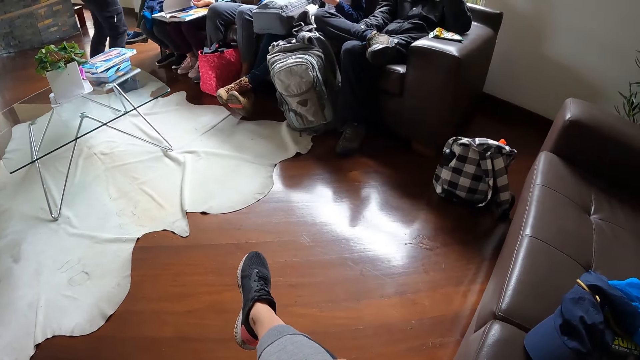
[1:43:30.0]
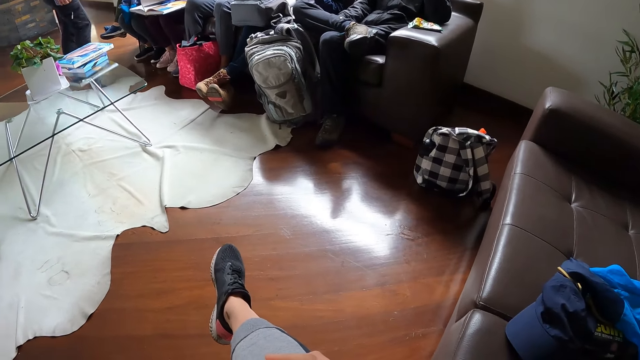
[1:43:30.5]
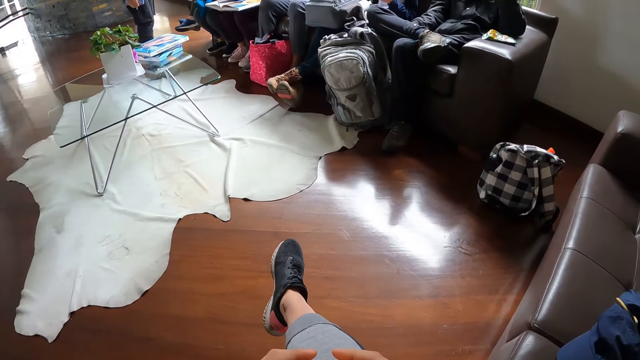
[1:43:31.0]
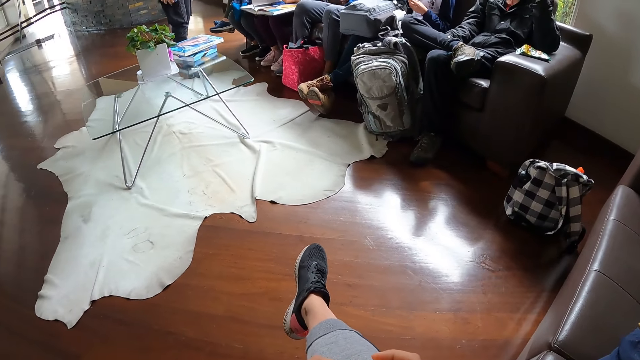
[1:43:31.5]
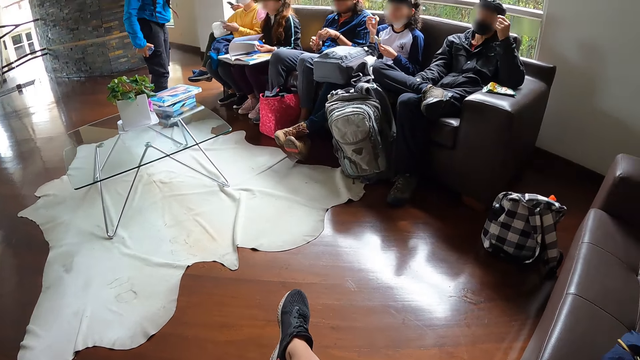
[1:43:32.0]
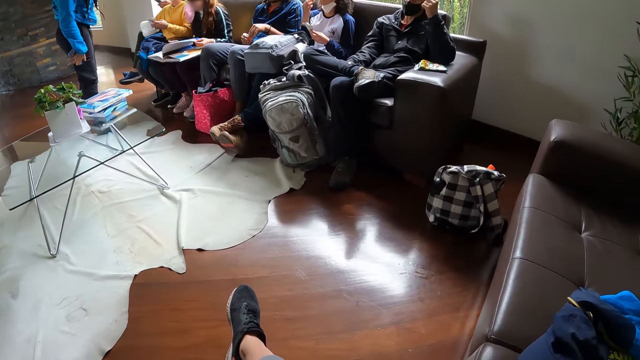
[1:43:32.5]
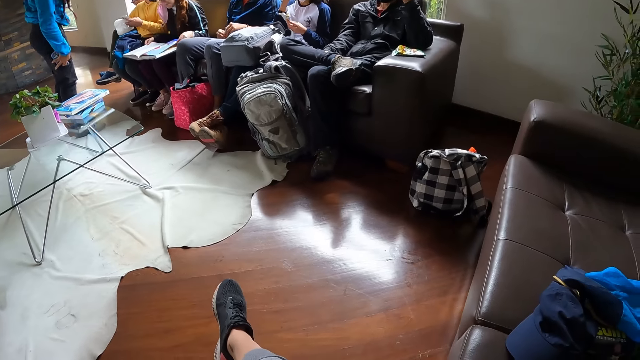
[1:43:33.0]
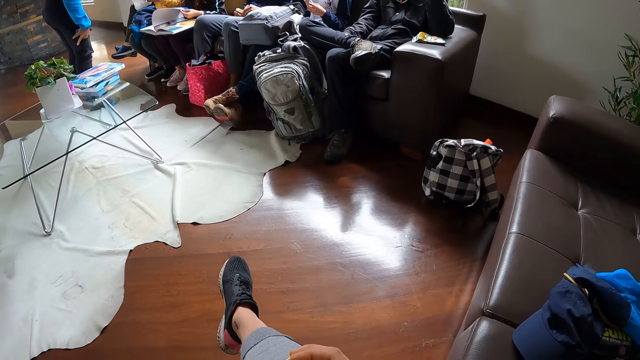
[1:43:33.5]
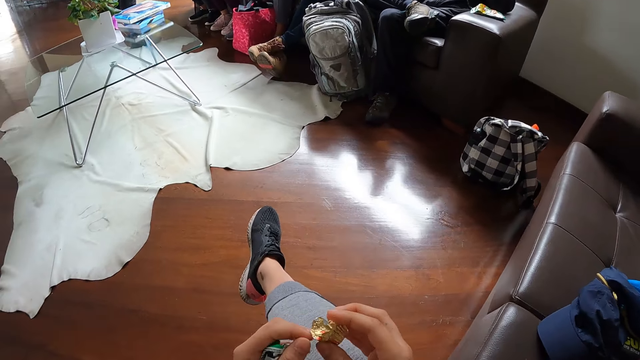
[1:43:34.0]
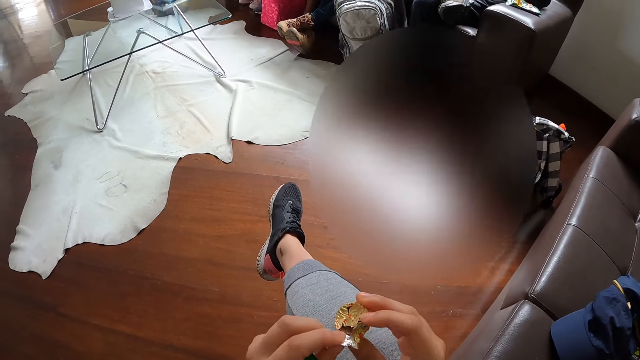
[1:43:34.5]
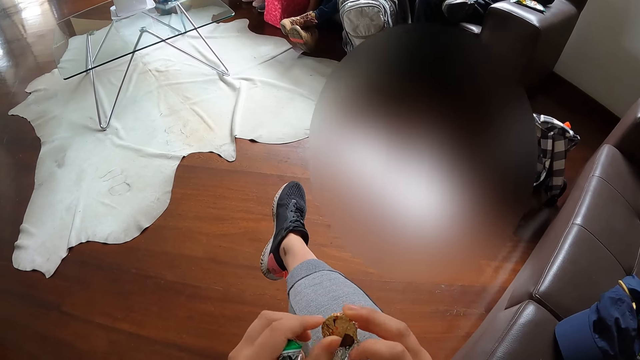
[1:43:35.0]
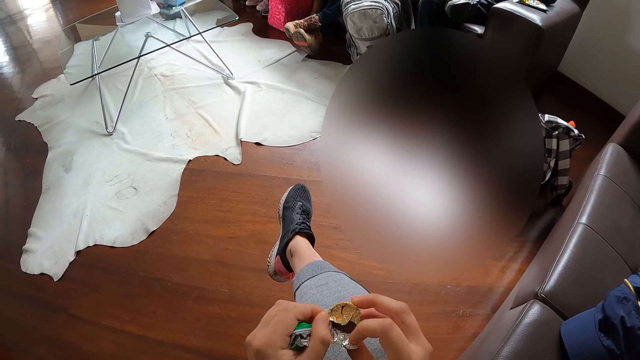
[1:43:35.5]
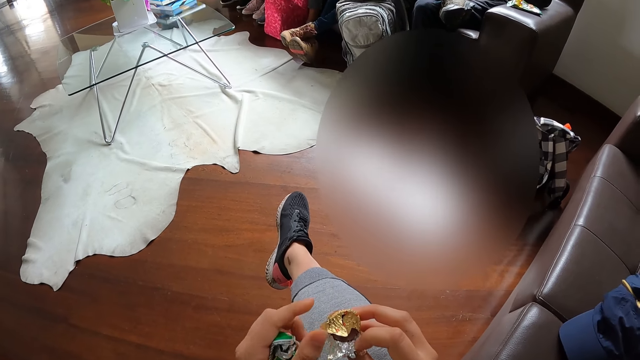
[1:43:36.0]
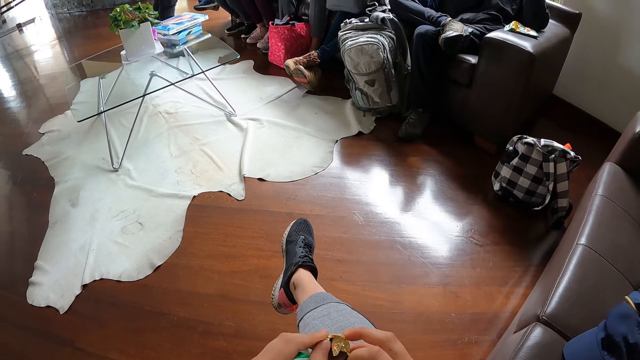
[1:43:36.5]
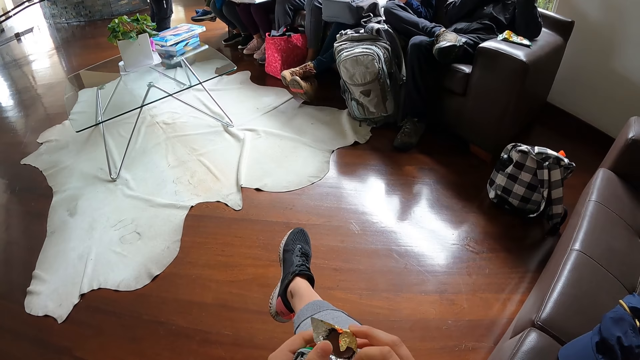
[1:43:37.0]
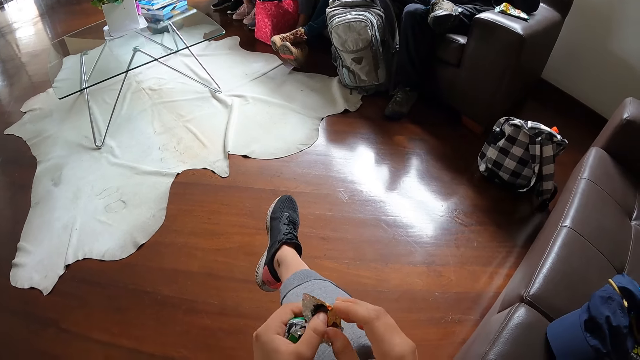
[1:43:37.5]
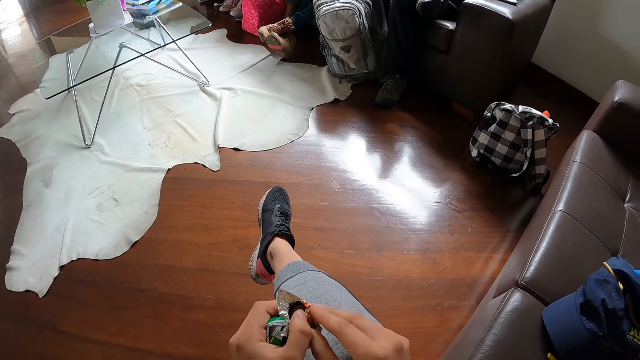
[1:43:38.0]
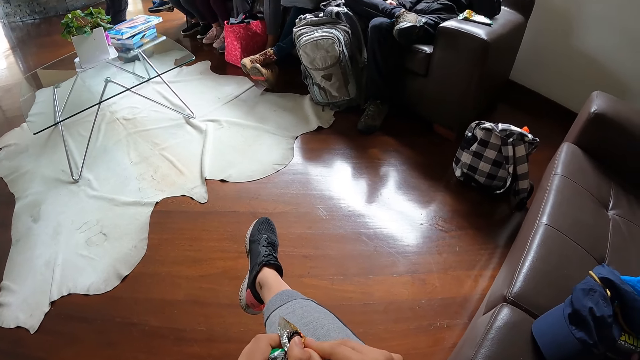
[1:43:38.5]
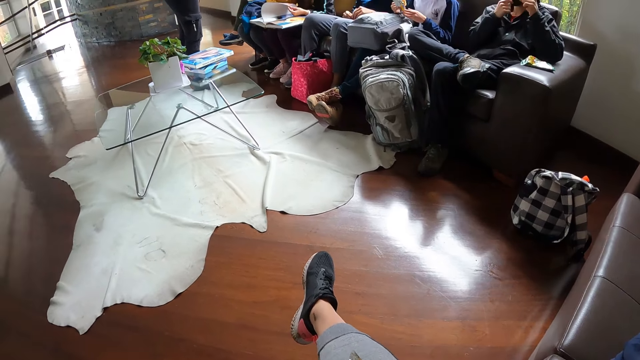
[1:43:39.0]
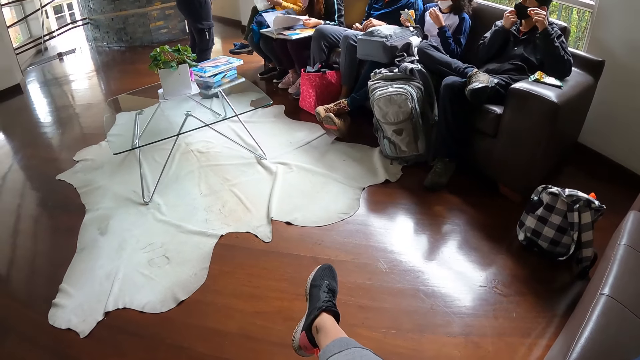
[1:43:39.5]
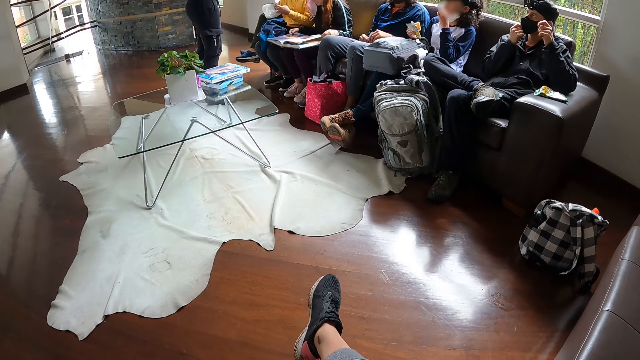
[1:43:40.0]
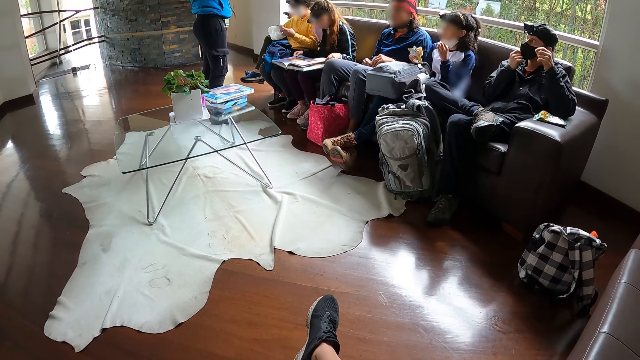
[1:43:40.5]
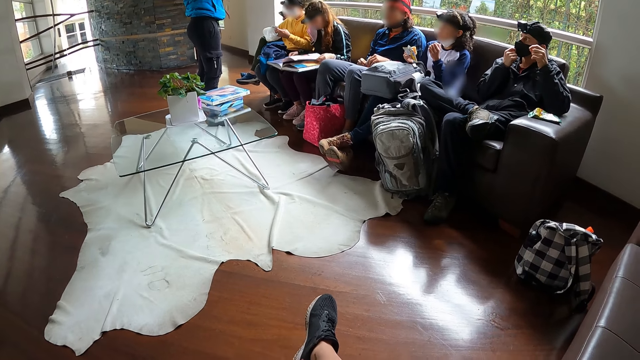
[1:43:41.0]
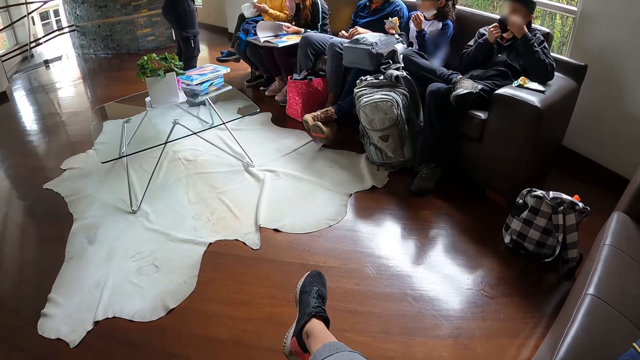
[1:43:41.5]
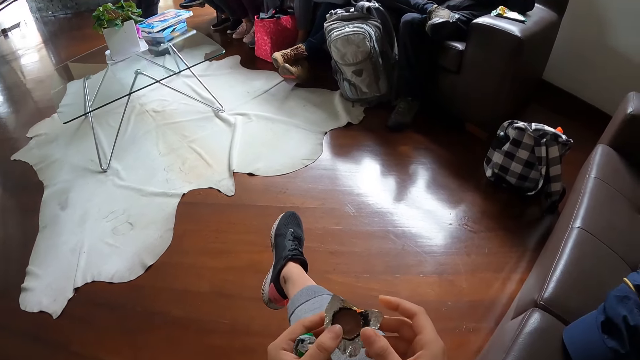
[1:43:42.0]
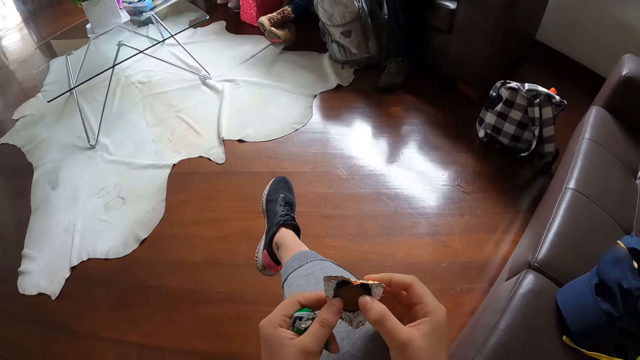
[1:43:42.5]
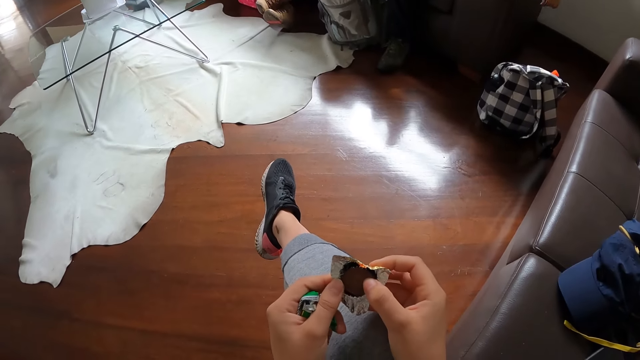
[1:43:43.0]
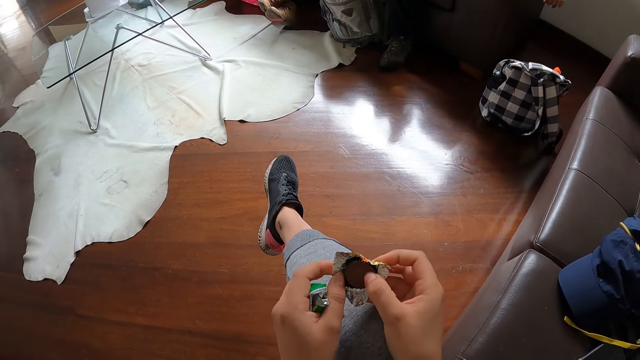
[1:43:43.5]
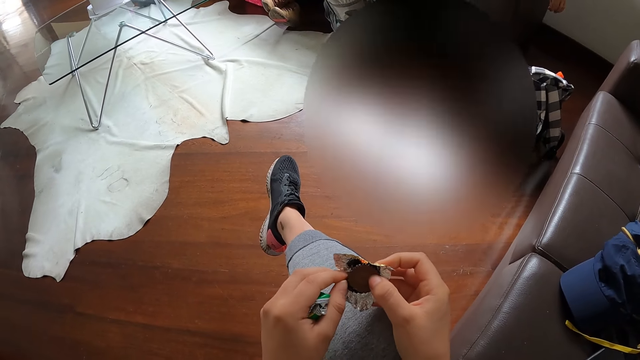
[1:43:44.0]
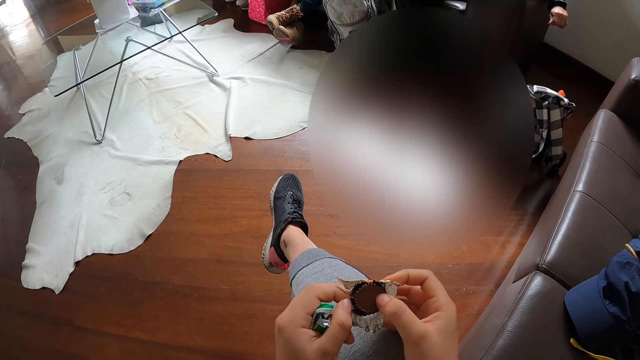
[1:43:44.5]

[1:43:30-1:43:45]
The camera wearer unwraps the chocolate with both hands. A woman turns some pages of the book with her left hand. A man removes the face mask from his face with both hands.

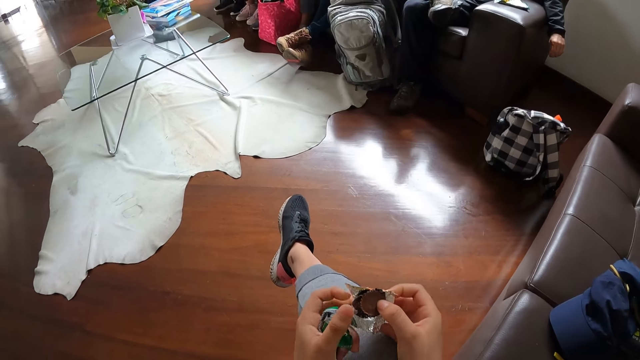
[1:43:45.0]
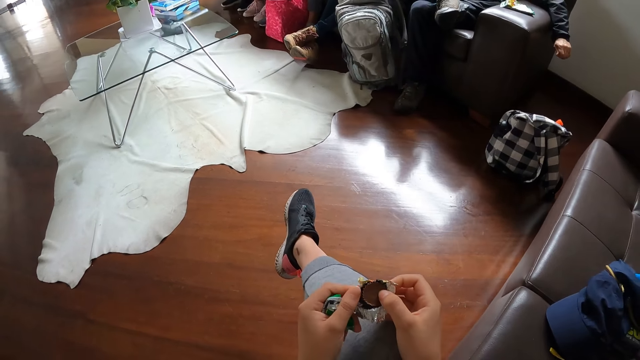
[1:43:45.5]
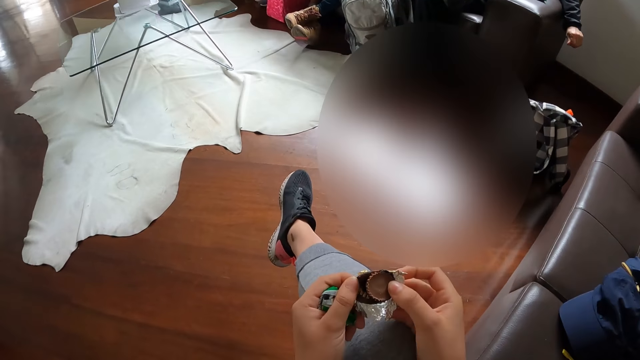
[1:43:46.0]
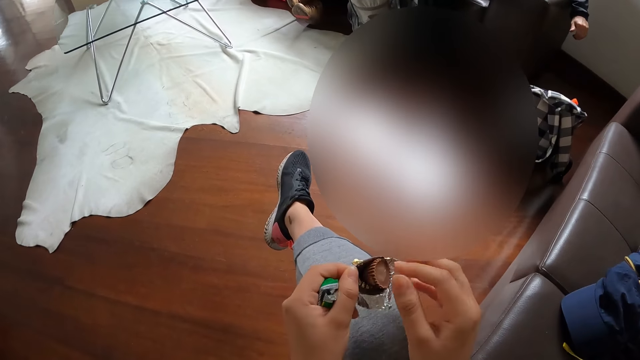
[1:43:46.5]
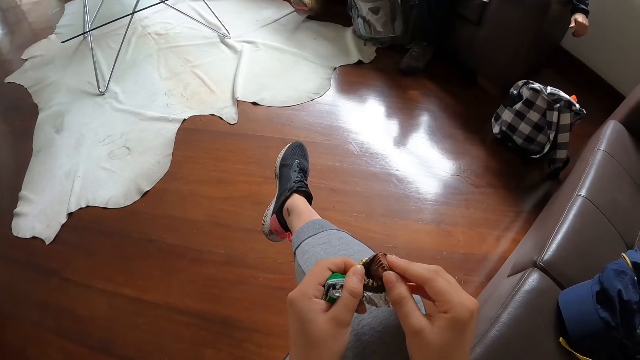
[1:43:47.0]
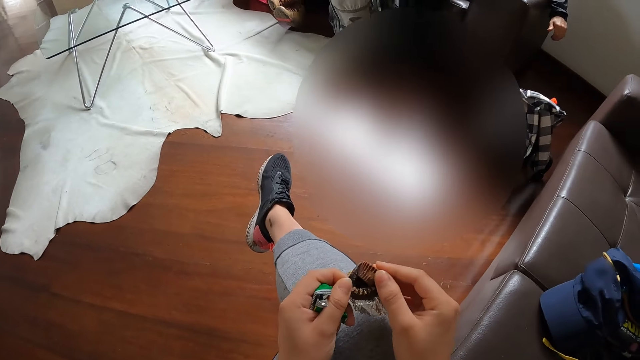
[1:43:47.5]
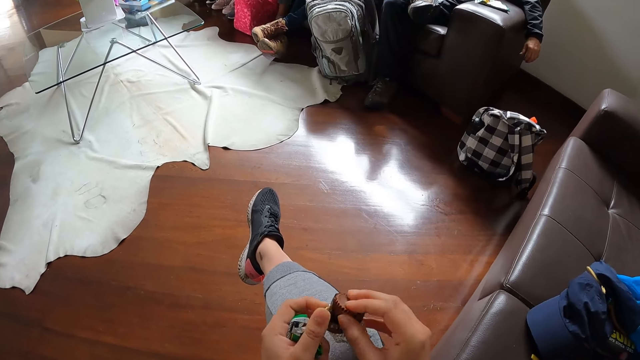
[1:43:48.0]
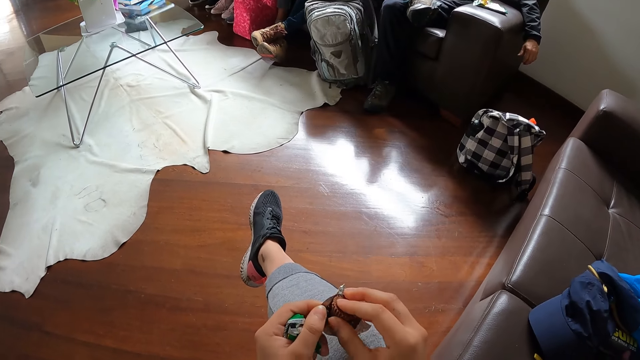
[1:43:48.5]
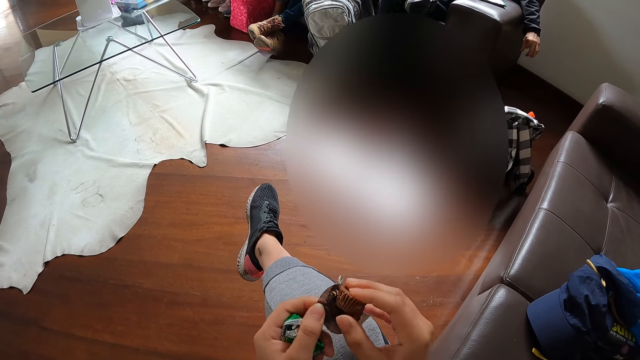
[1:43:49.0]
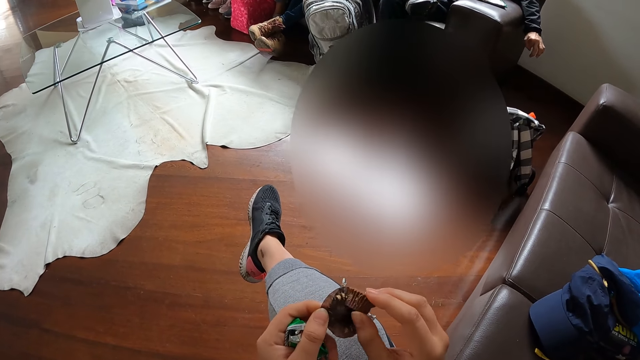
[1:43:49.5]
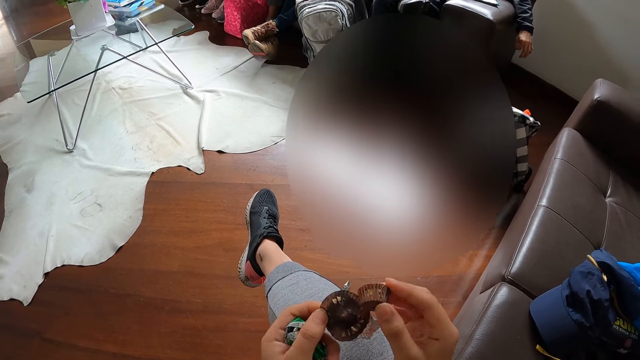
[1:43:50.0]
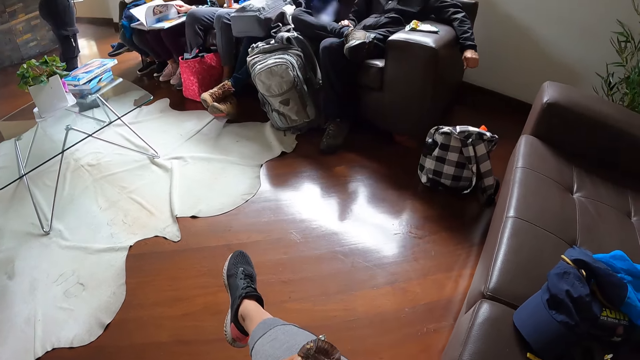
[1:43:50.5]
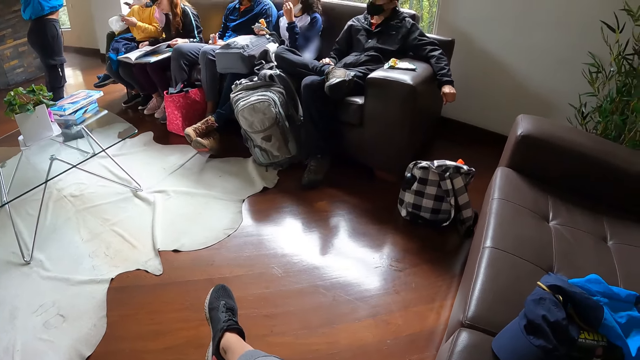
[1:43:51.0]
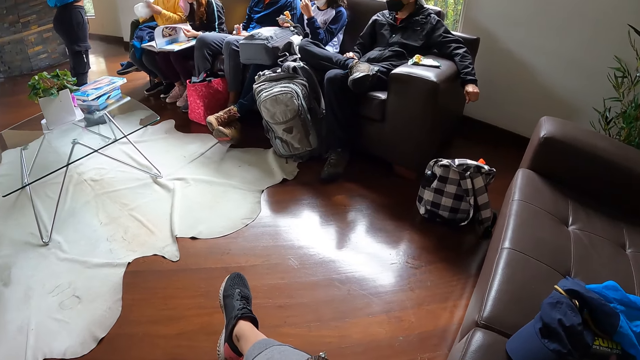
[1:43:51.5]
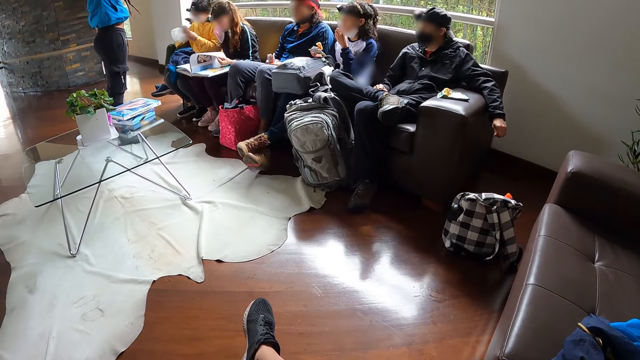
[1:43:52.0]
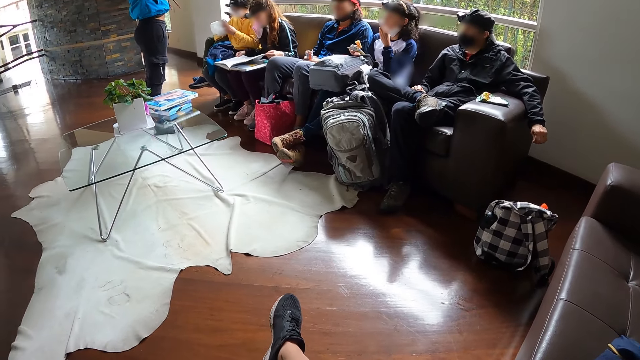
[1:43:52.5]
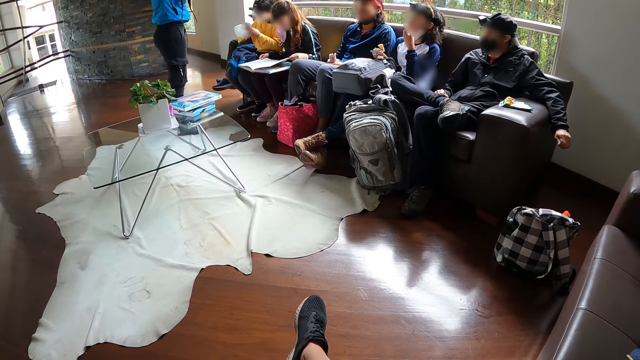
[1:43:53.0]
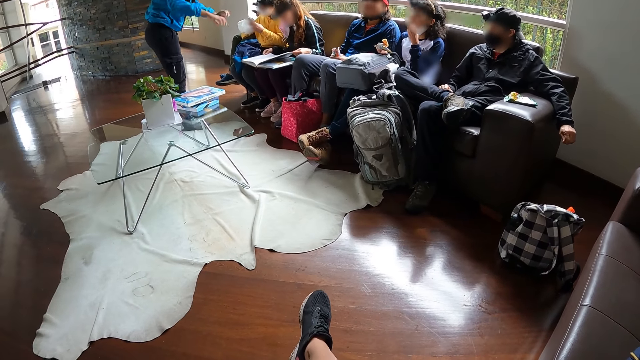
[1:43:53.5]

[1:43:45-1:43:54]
The camera wearer eats the chocolate in her right hand.
